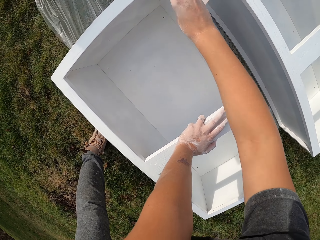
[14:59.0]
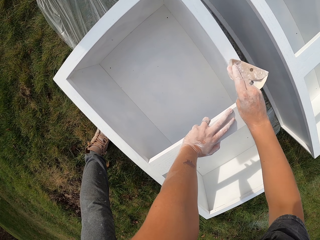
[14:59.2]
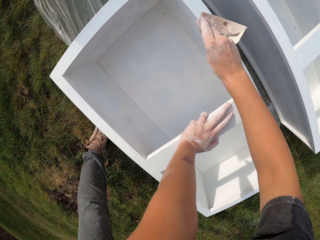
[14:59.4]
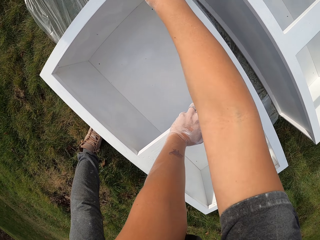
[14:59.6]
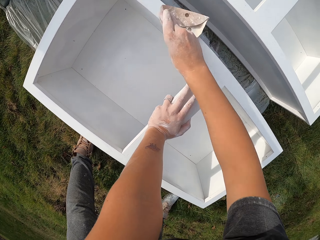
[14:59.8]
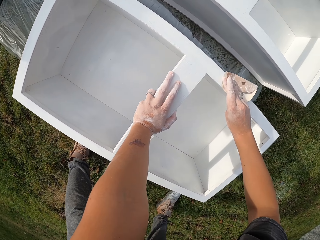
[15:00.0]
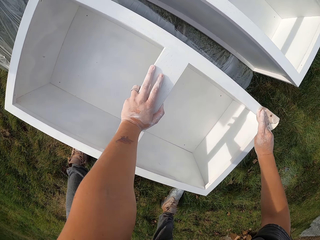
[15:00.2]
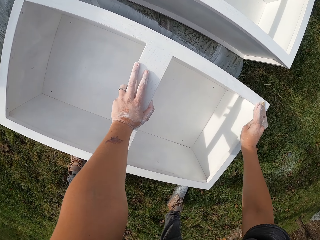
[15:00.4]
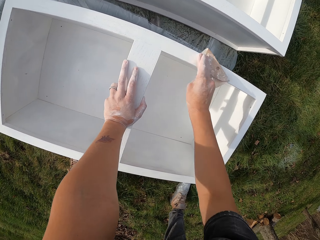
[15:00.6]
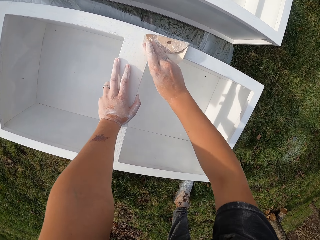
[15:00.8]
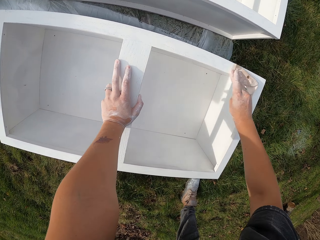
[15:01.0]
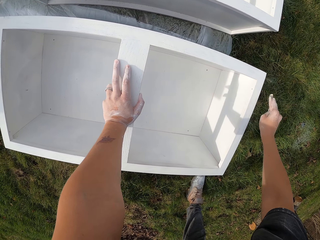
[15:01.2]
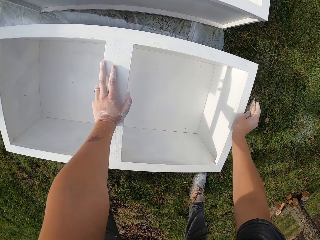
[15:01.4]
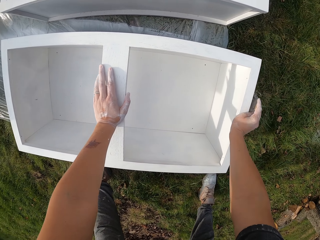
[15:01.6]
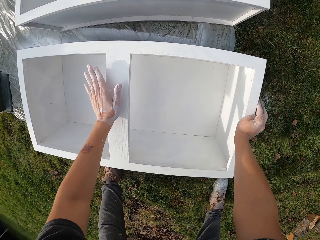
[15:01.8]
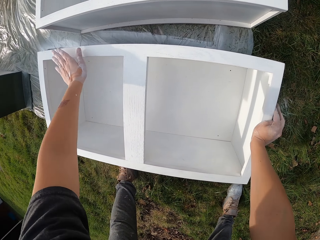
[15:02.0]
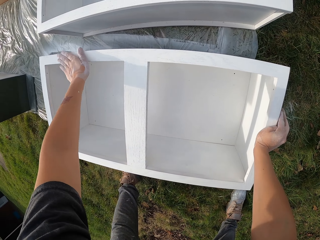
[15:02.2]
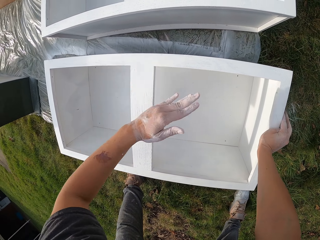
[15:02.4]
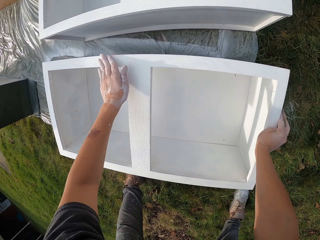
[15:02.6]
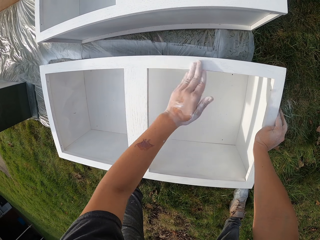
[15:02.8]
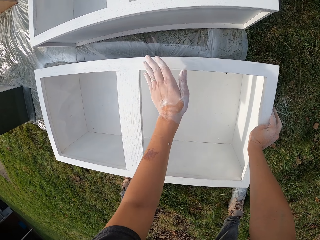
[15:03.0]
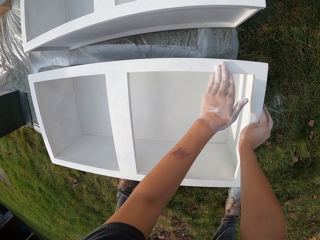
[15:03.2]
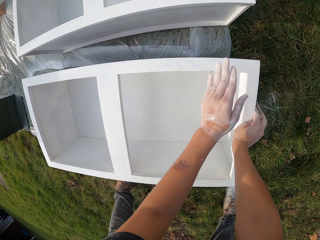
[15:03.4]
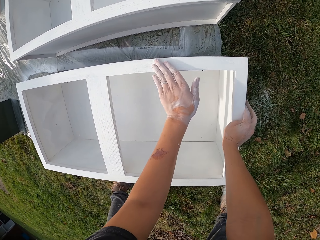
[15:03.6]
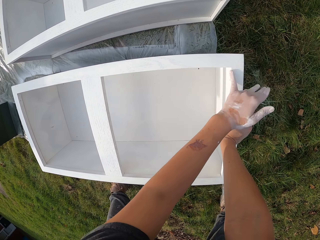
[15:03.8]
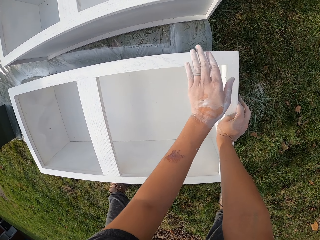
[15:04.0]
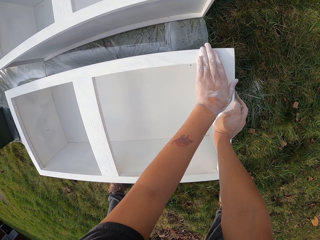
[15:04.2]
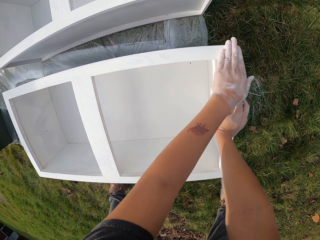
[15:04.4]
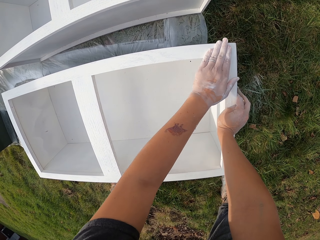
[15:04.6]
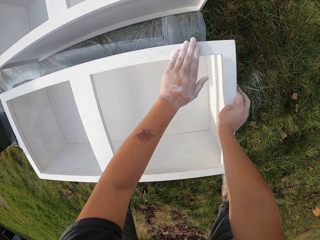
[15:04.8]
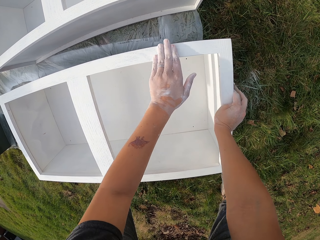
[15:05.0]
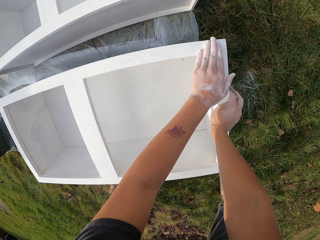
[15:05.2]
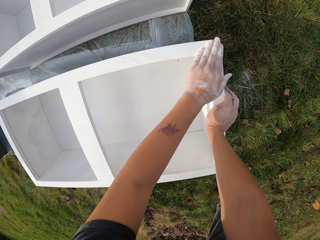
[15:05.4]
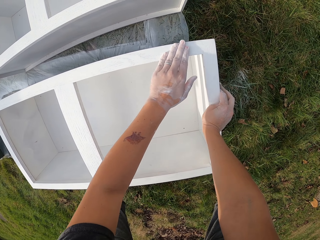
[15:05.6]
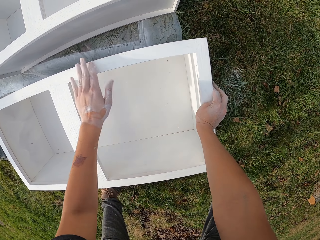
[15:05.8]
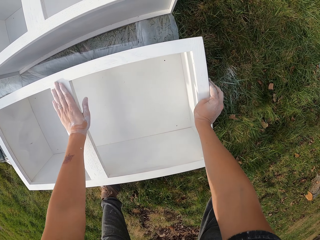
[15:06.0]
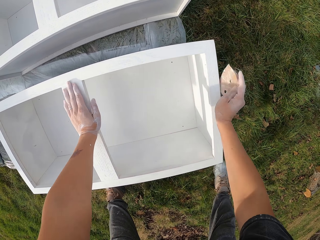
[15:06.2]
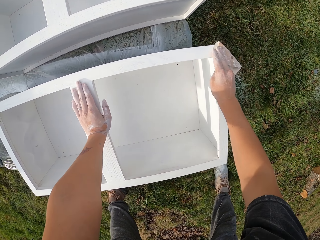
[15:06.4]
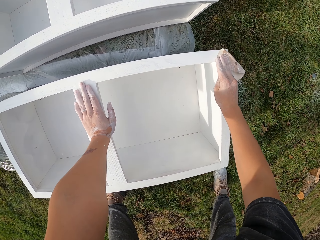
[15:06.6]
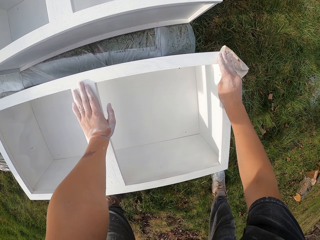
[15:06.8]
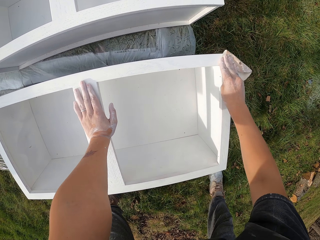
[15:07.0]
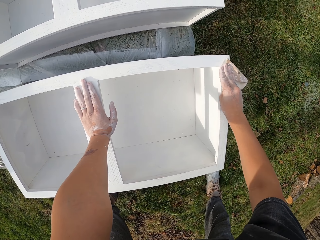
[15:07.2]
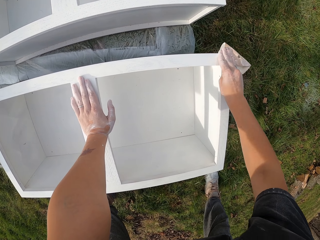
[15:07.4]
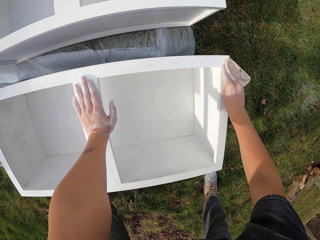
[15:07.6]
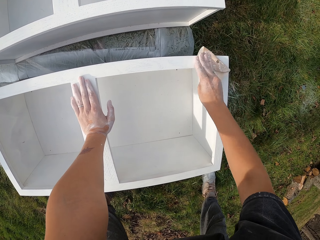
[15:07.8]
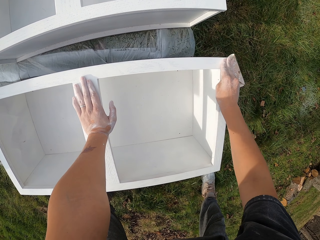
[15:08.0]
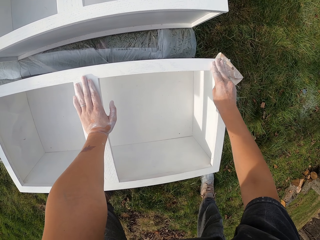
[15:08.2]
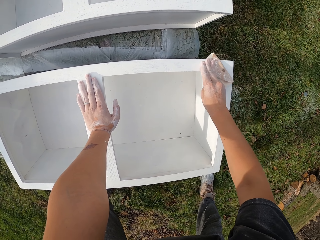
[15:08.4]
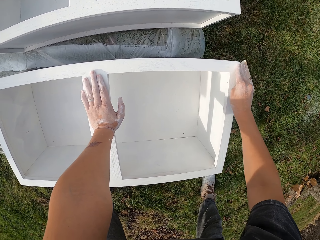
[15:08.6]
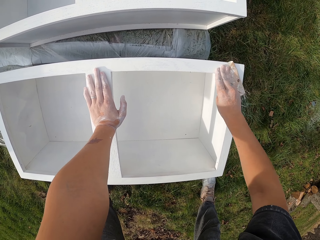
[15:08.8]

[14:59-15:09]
The camera wearer rubs the structure with the left hand. They smoothen the structure with sandpaper.

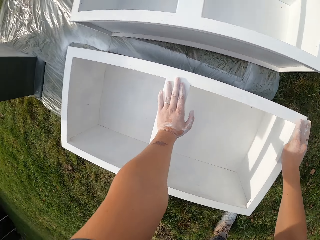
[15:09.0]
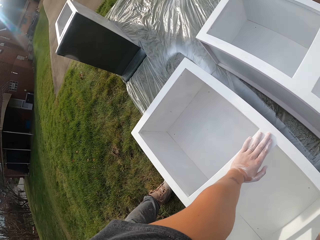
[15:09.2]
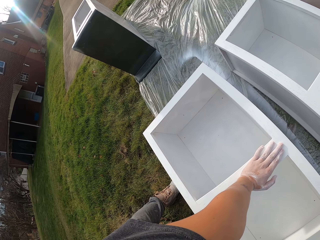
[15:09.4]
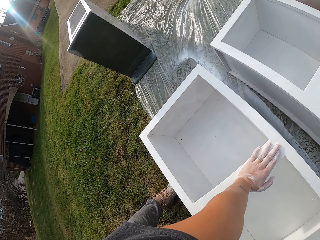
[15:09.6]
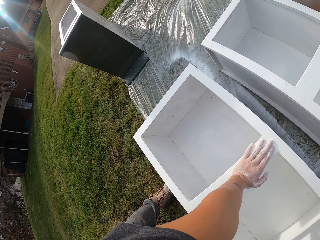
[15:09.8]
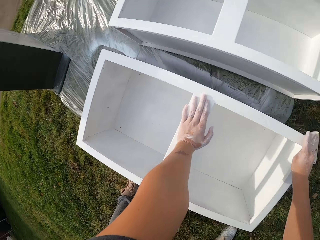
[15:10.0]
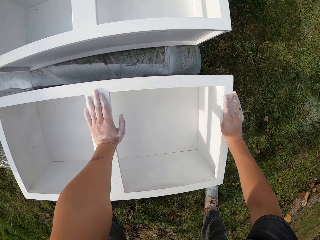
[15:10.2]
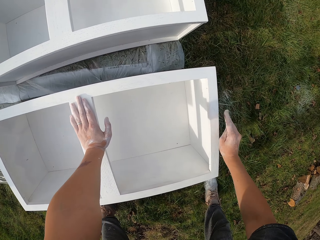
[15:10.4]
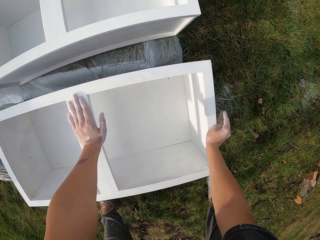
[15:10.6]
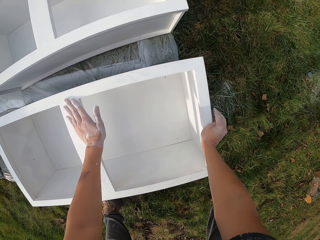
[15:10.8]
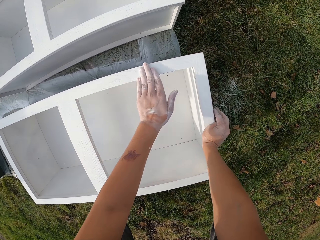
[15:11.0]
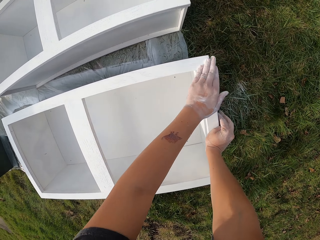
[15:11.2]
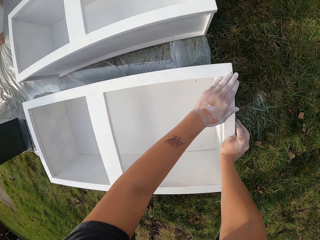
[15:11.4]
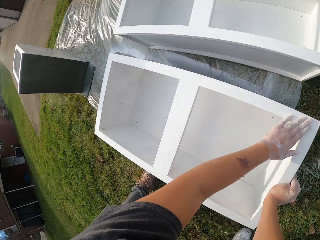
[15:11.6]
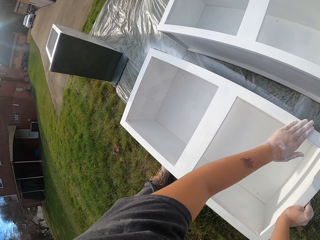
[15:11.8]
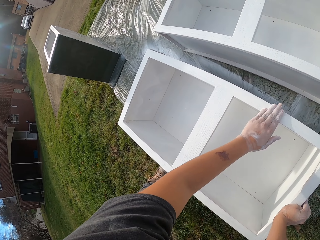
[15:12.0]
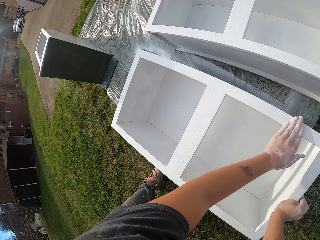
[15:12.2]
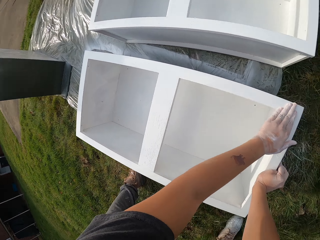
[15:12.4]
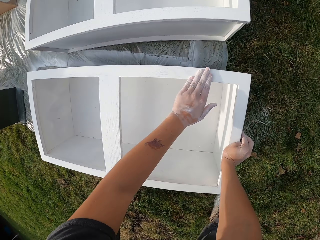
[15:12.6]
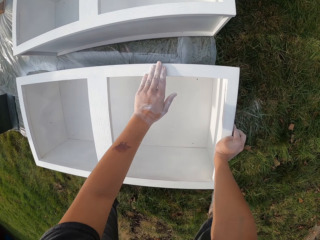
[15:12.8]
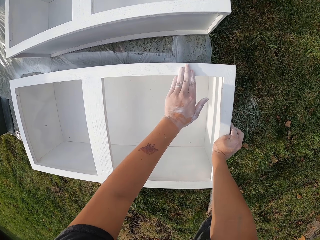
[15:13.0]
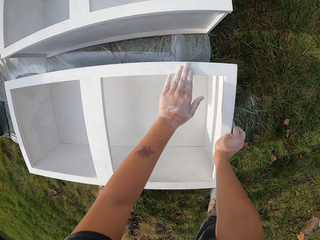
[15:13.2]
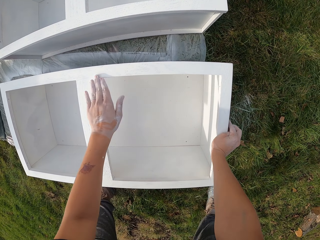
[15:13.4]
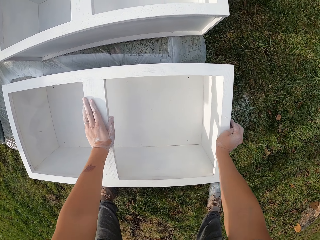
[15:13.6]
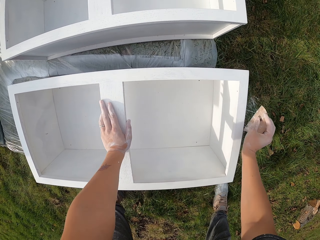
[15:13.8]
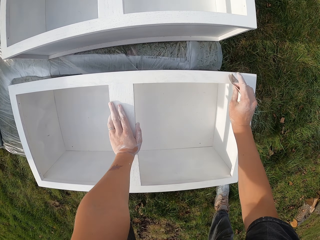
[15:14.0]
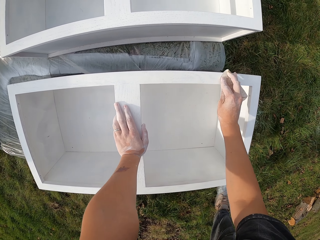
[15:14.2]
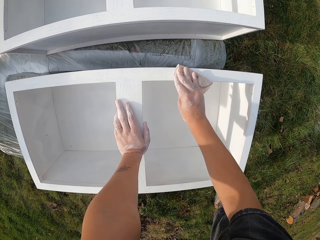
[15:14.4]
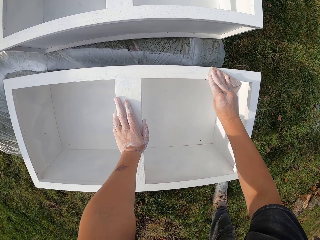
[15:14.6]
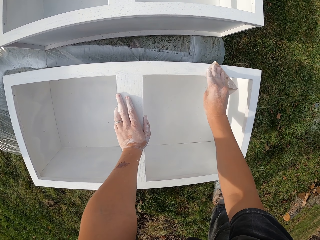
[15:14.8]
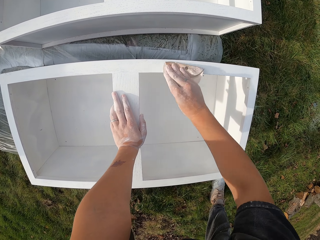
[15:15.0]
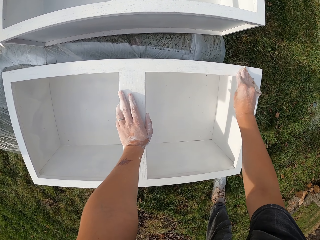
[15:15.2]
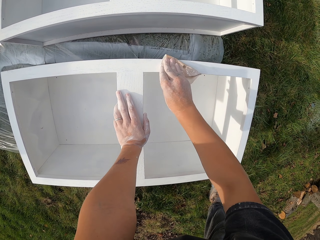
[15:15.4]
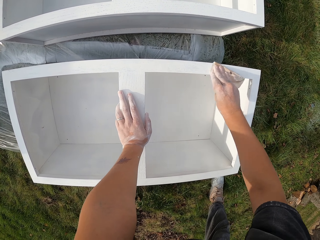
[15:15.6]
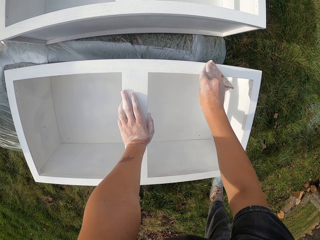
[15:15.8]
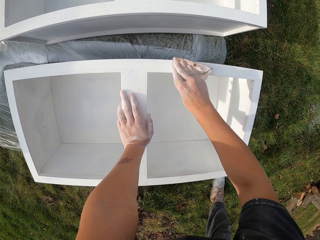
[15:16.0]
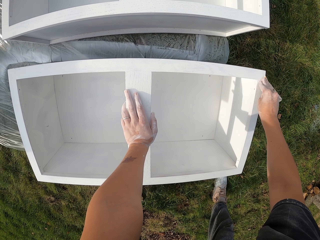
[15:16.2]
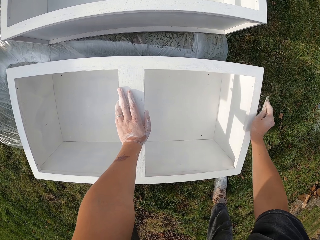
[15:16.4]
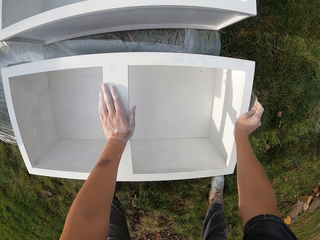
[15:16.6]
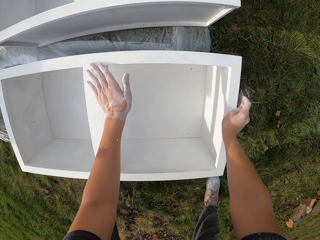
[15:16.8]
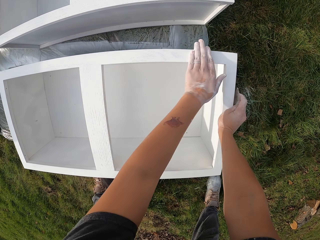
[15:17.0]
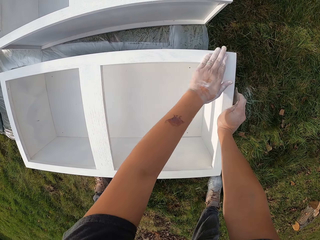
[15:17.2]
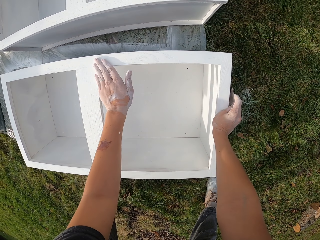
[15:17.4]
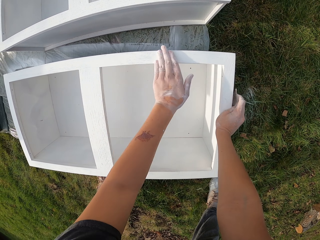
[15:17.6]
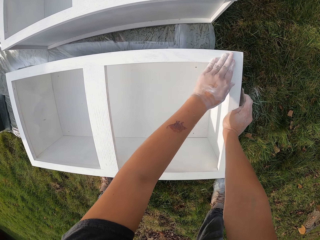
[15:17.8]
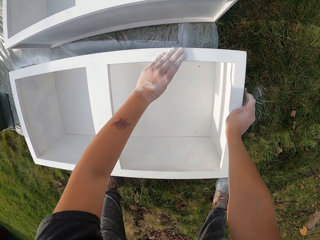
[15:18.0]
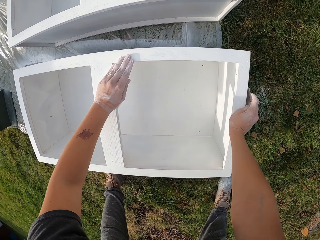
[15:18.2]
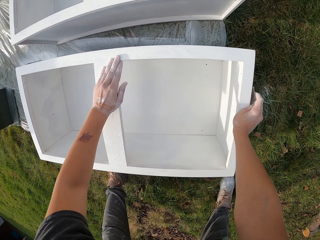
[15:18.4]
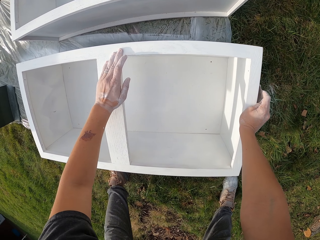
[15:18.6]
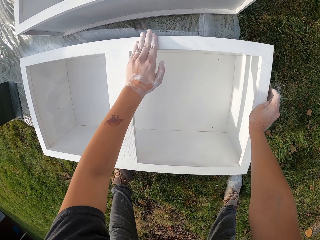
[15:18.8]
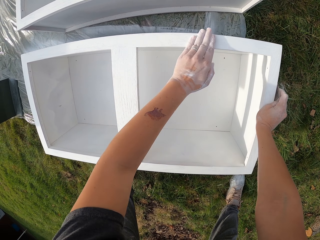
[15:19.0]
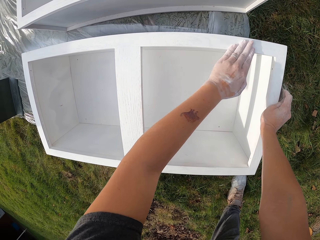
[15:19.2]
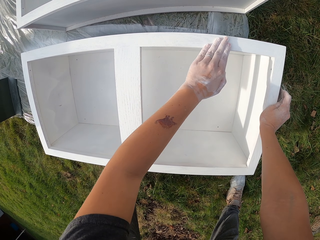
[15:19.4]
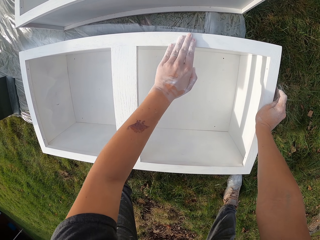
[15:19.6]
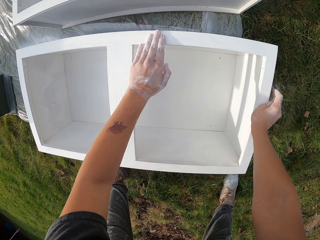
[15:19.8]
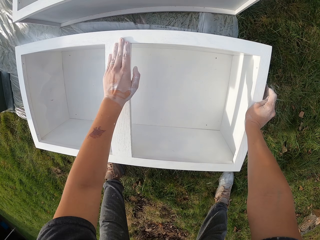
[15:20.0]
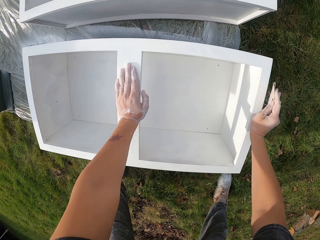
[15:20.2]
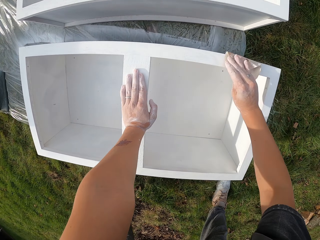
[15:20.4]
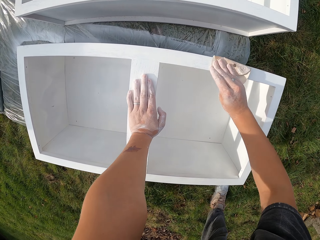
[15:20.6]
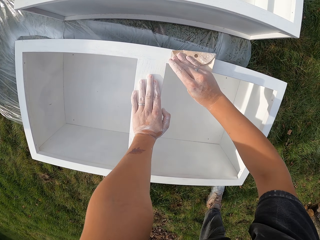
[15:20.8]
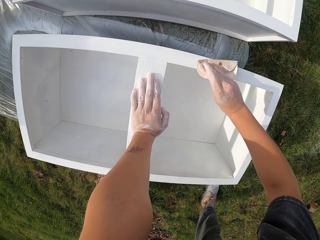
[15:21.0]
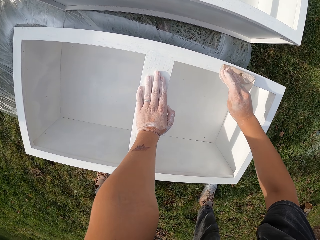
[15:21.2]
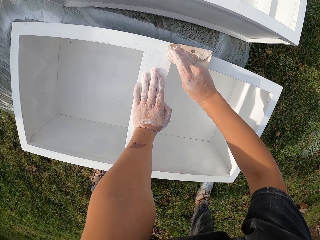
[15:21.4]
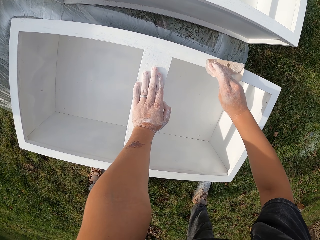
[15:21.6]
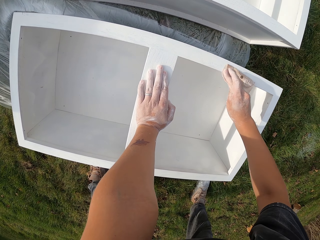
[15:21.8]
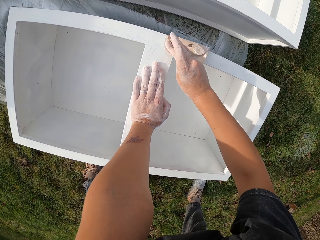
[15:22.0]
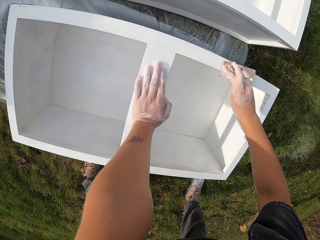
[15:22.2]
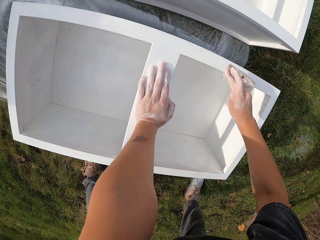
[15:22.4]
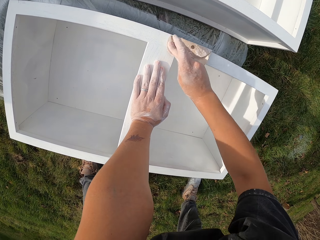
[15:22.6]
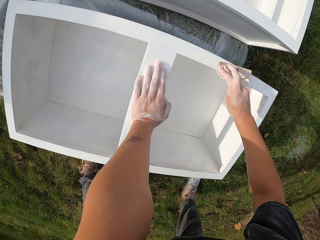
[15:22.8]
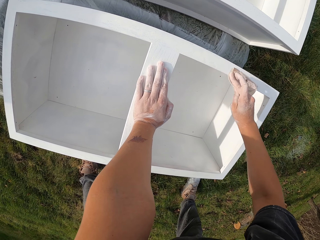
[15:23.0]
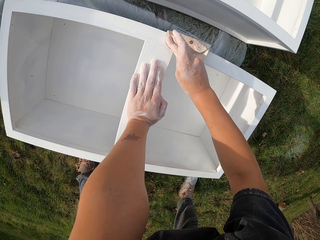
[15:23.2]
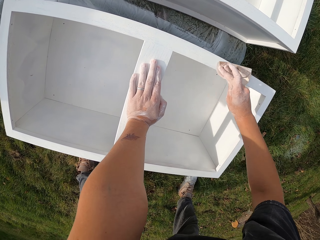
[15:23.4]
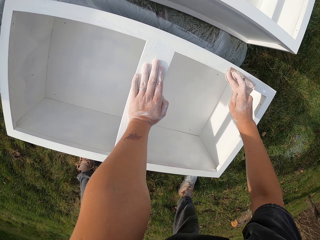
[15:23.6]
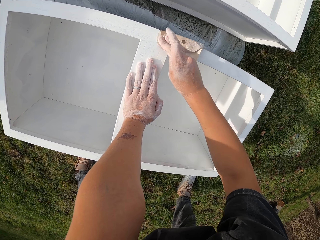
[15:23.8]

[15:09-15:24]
The camera wearer looks around. They rub the structure with the left hand. They smoothen the structure with sandpaper. They rub the structure with the left hand. They smoothen the structure with sandpaper.
